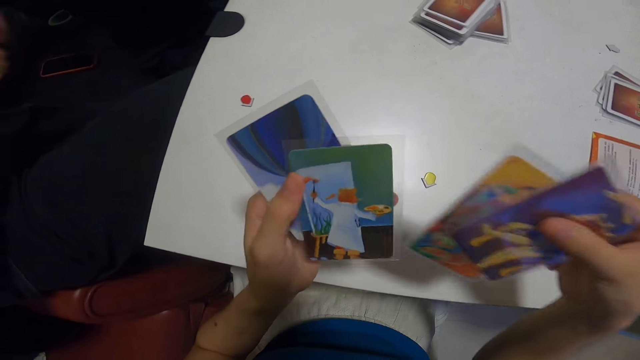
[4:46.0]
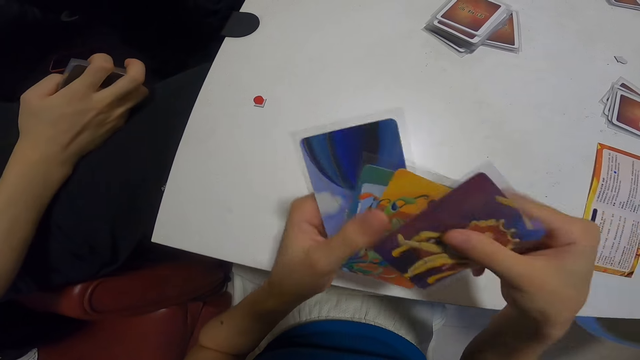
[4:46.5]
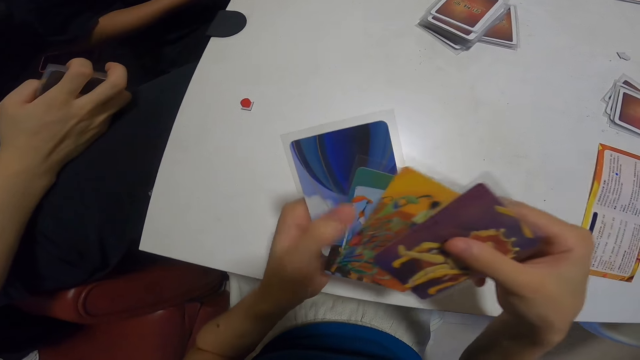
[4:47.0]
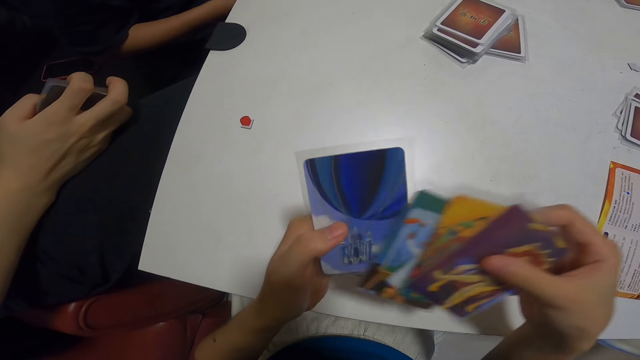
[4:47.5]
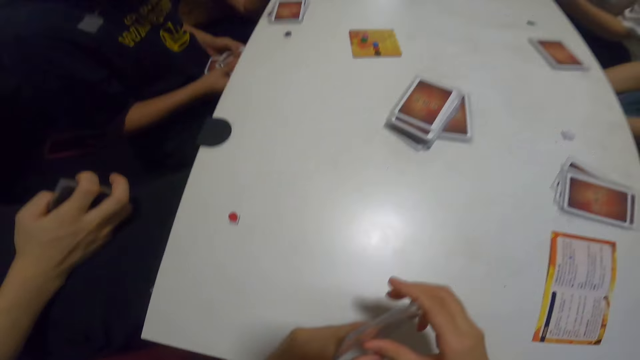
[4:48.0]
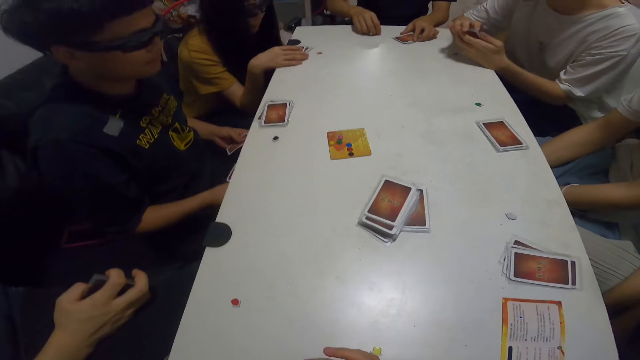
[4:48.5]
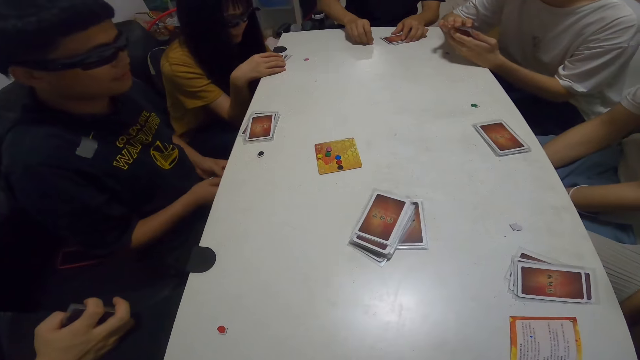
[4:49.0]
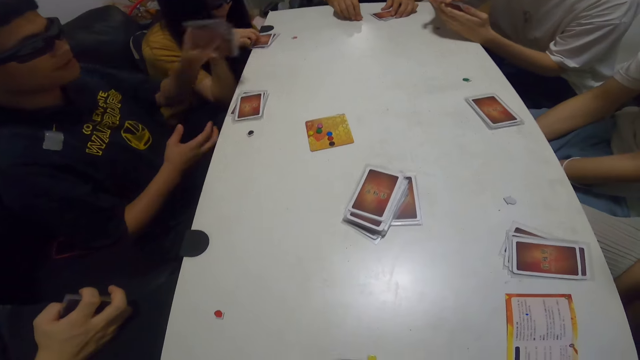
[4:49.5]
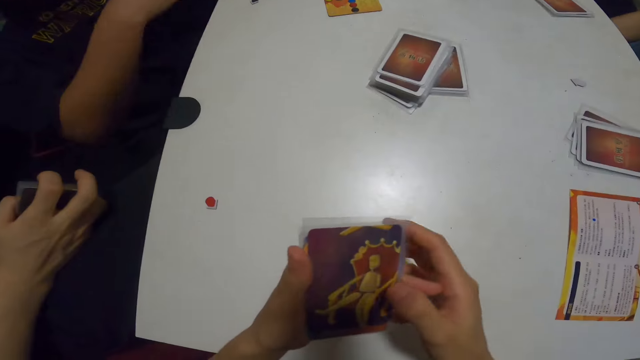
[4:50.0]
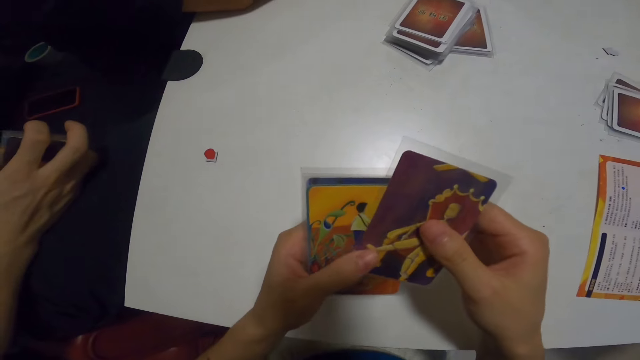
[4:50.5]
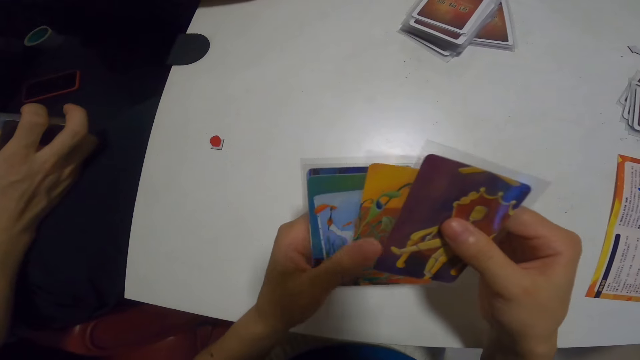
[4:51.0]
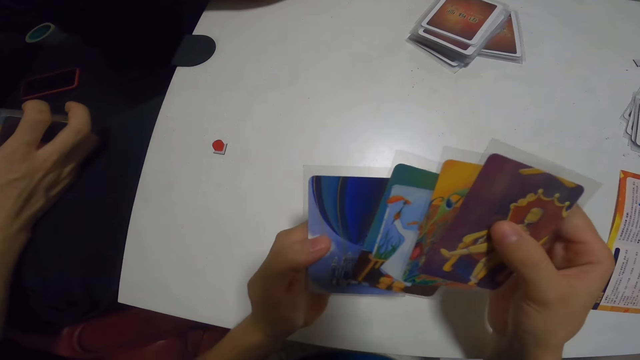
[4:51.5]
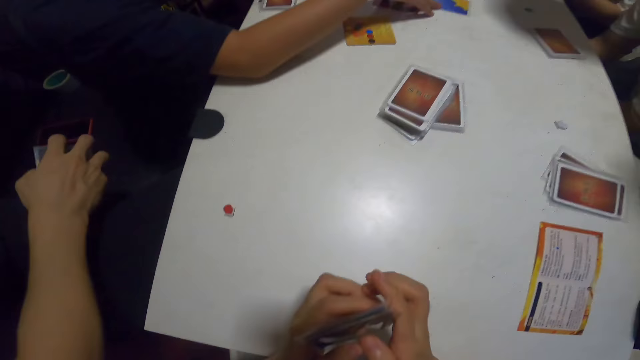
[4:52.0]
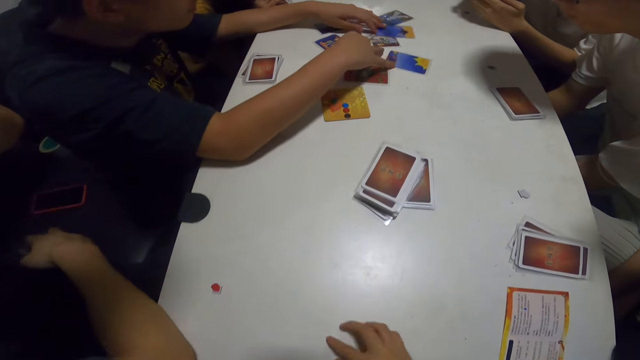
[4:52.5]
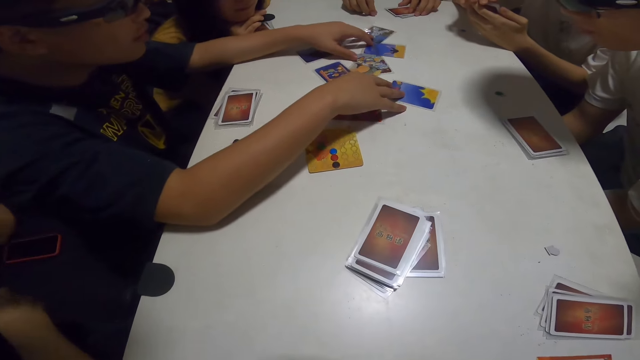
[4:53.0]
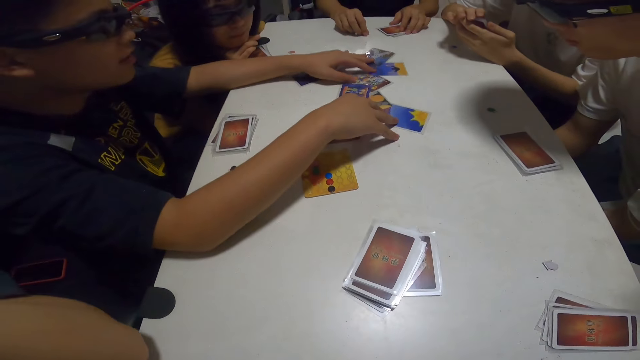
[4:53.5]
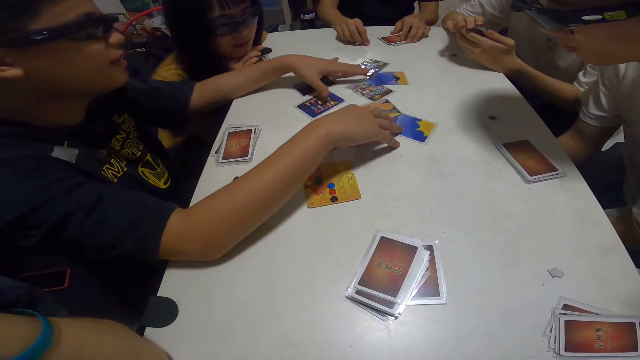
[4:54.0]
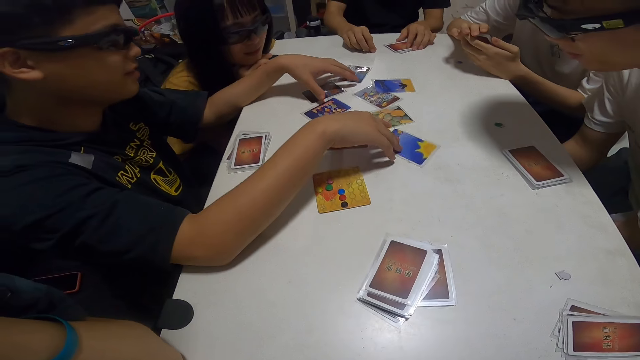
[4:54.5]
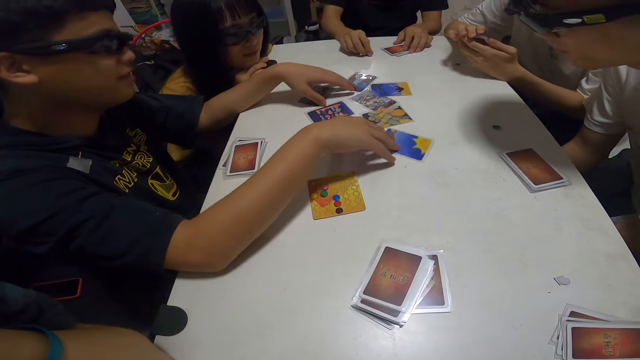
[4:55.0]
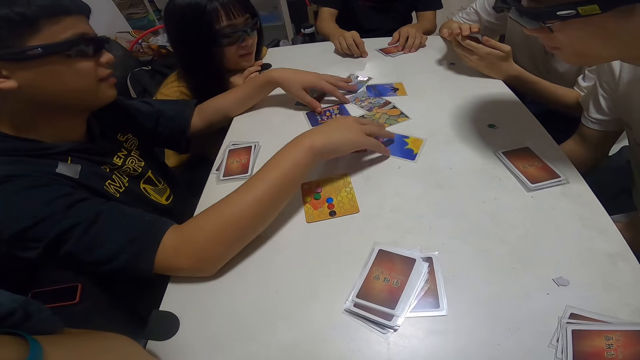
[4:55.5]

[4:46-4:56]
A person rests his hand on his lap. The camera wearer arranges her cards. Another person arranges his cards. A third person holds her cards on the table. The second person places a card on the table and places his hand on the table. The camera wearer arranges her cards. The first person rests his hand on the table. The second person arranges the cards on the table.

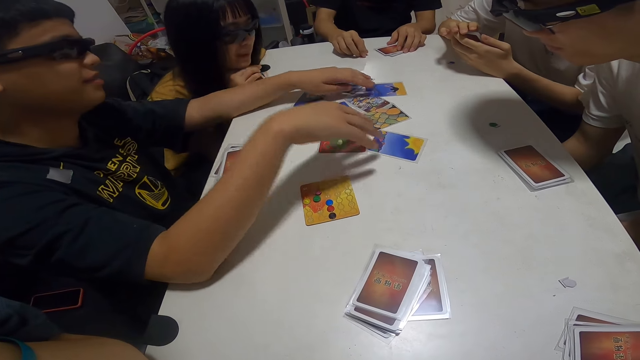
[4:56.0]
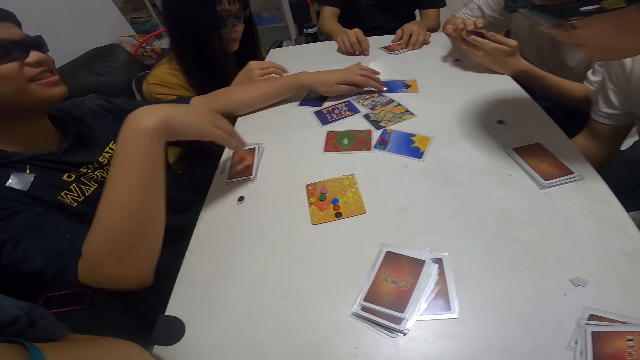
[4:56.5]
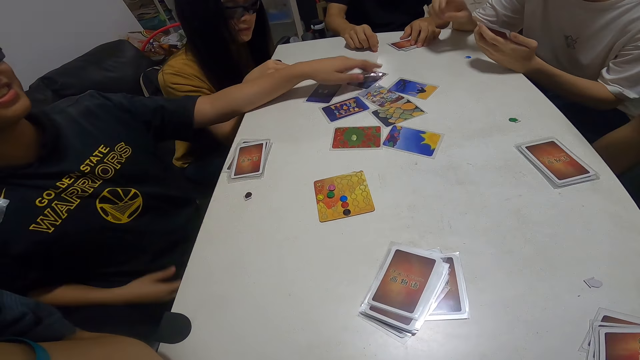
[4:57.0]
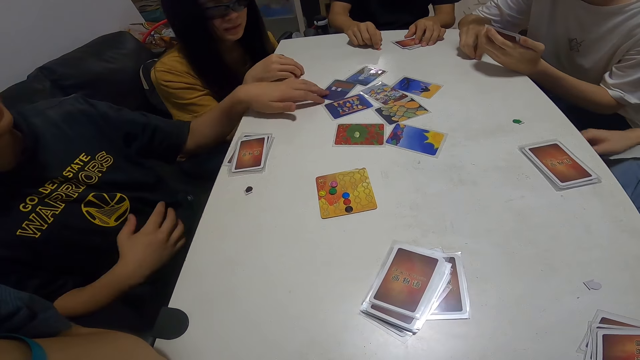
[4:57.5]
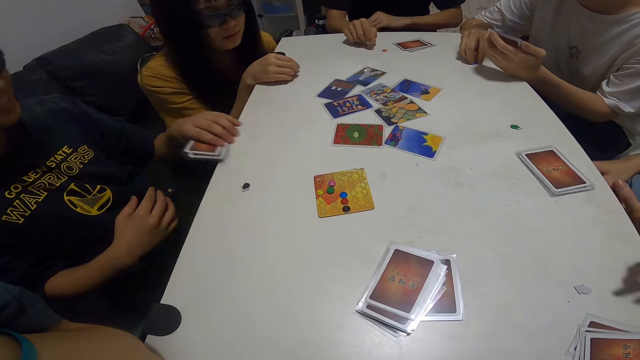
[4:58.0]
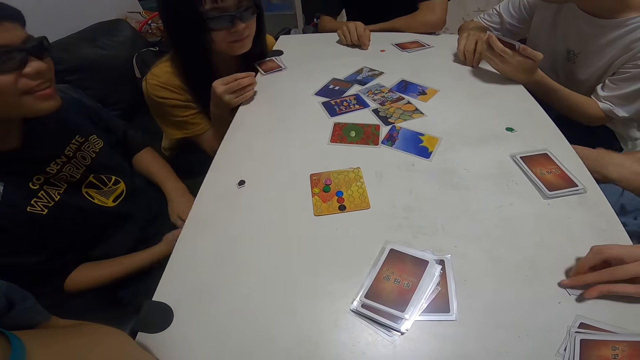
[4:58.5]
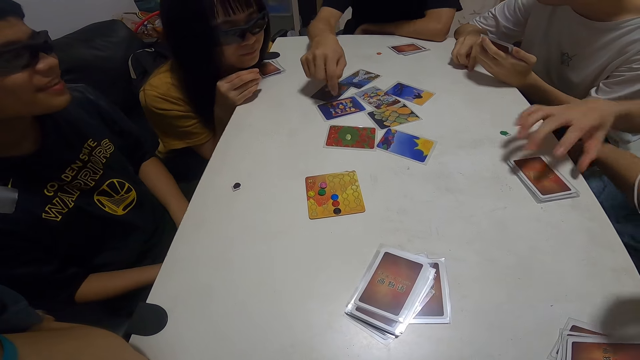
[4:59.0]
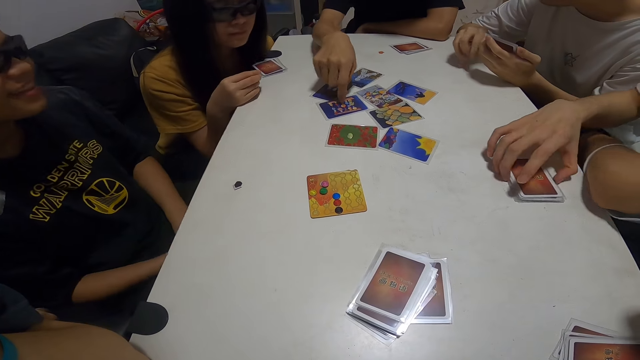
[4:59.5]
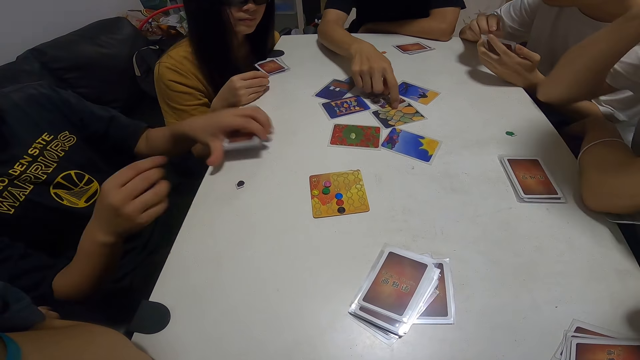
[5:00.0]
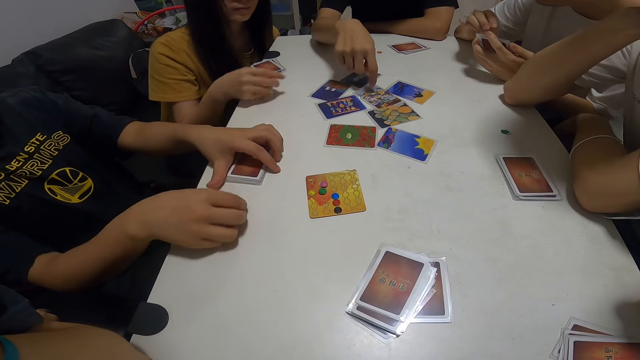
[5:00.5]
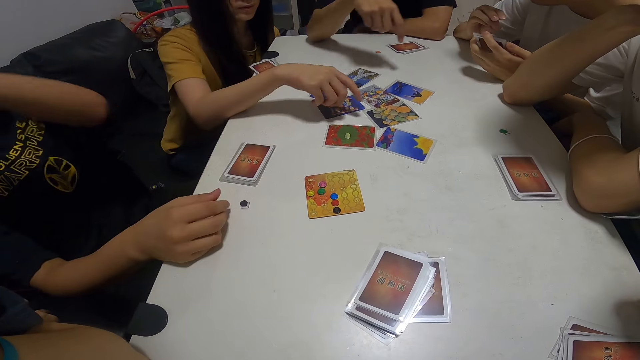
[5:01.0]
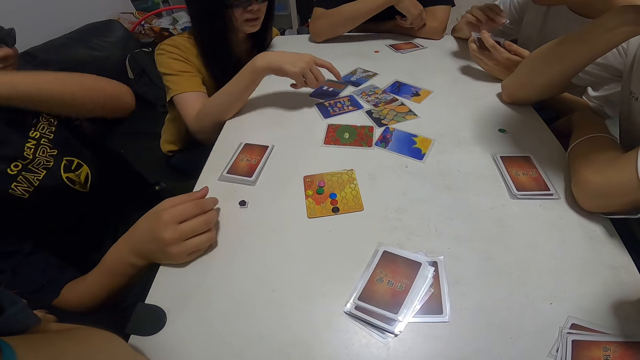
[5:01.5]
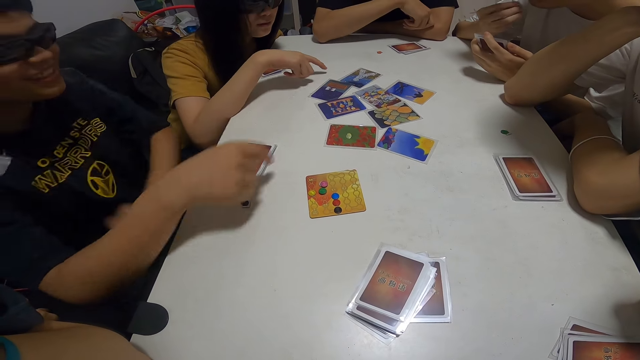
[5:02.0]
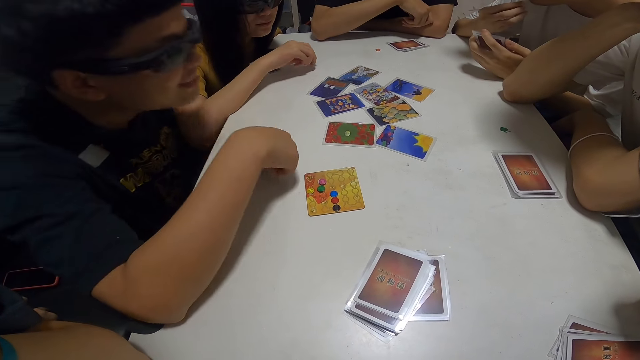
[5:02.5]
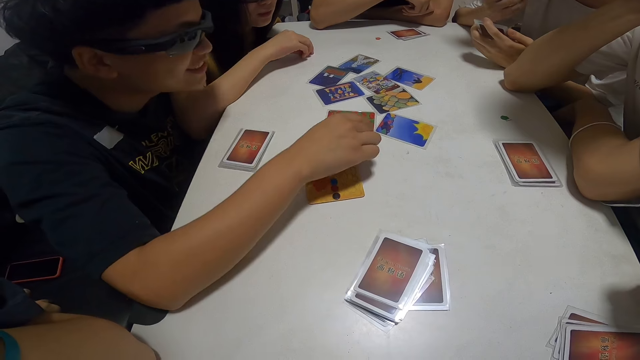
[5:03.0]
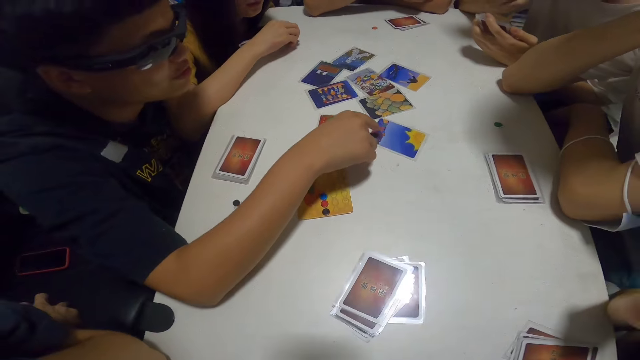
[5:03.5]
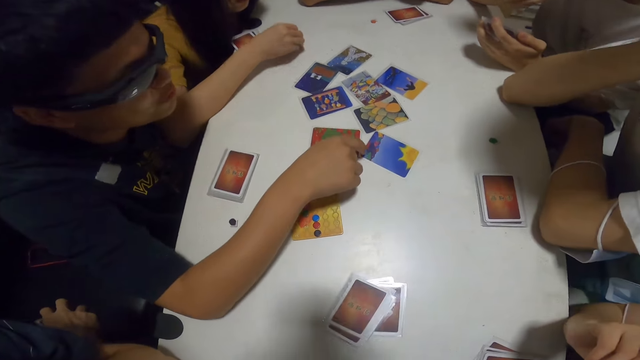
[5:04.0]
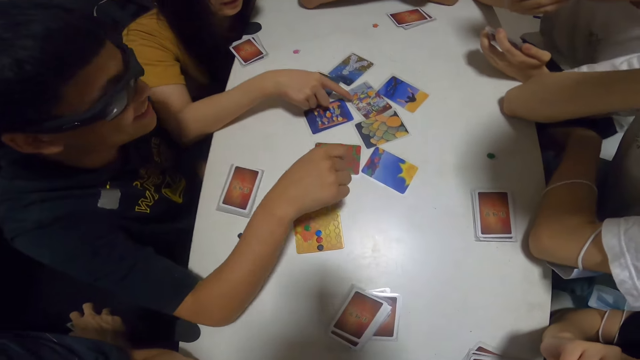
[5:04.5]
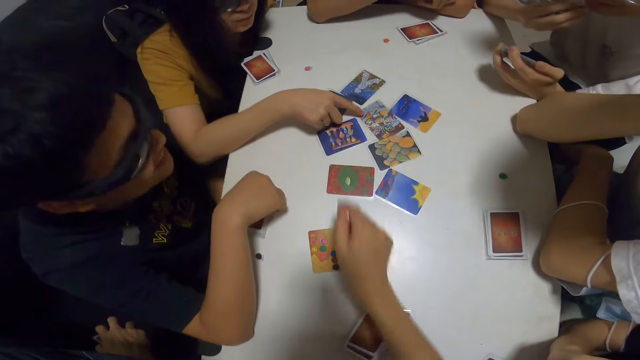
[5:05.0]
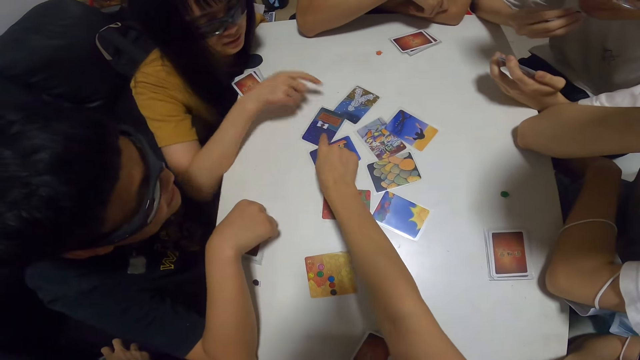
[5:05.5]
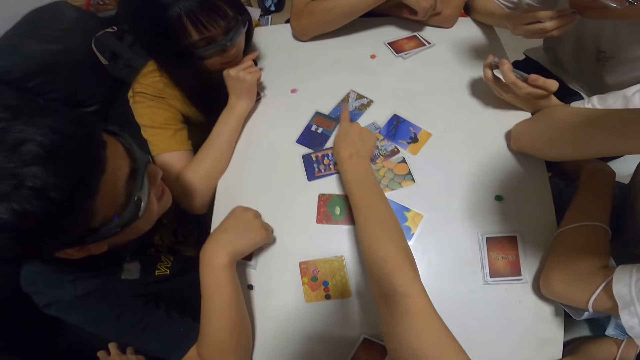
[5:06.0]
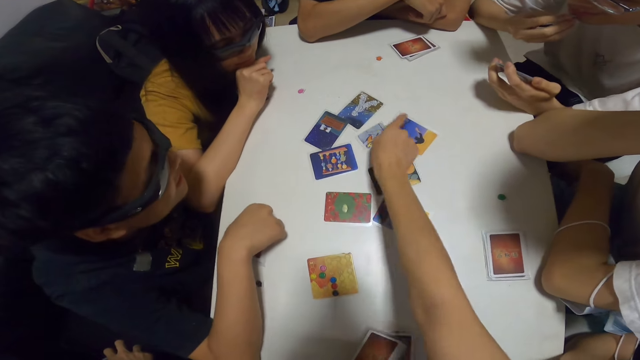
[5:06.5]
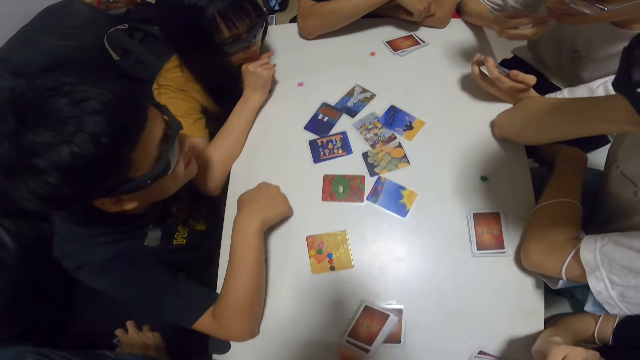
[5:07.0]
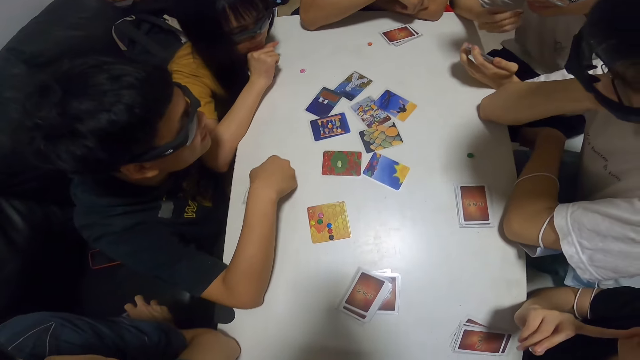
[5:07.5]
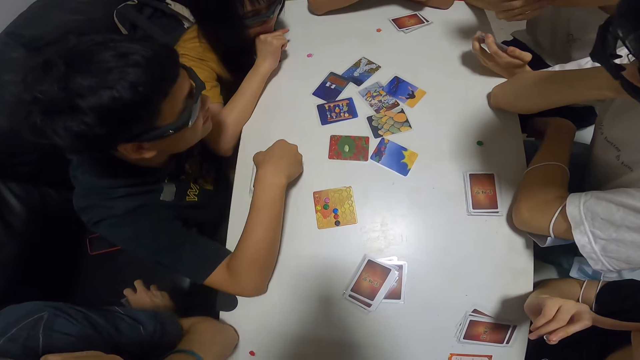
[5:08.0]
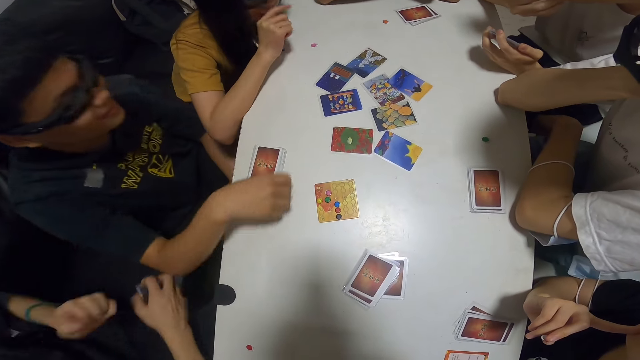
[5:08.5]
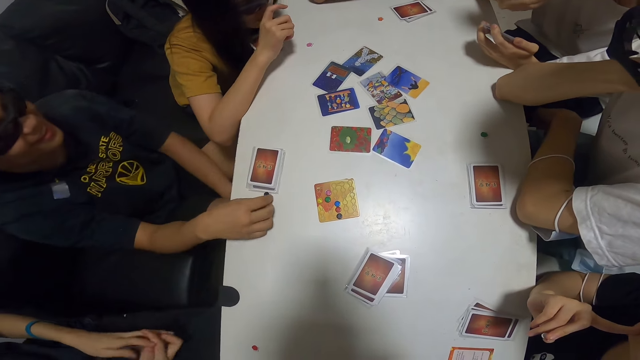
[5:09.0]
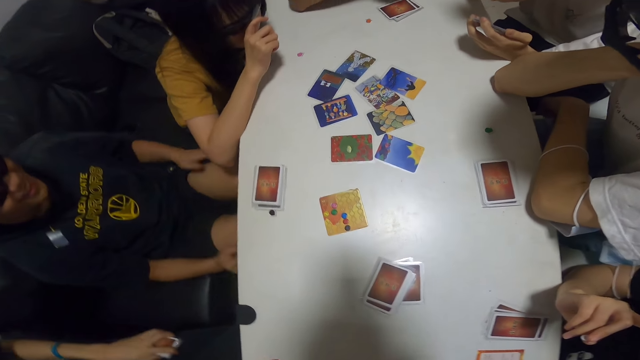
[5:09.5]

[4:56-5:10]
A person moves her hand. Another person places his hand on the table. A third person moves his hand. A fourth person picks up cards on the table. A fifth person picks up assorted sticker cards. The third person points at the card on the table. A sixth person touches the cards on the table. The fourth person places the cards on the table and hits his shoulder with his hand. The first person points at the cards on the table and moves her hand. The second person scratches his chin. The fourth person points at the cards on the table. The camera wearer stretches out her right hand. She points at the cards on the table, touches the card on the table, and interacts with the group. The first person rests her chin on her hand. The second person scratches his chin. A seventh person moves back. The fourth person moves back. The first person pushes her glasses with her hand.
